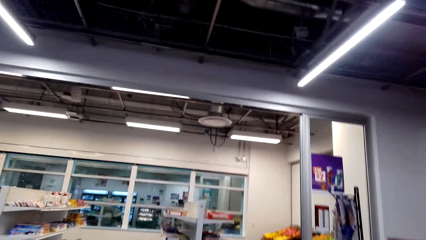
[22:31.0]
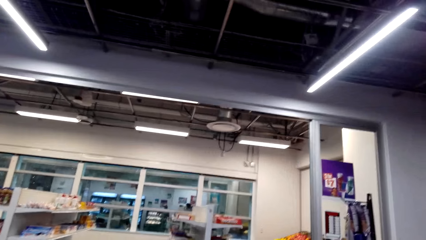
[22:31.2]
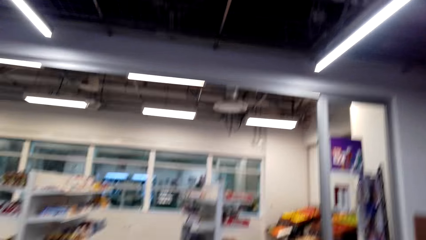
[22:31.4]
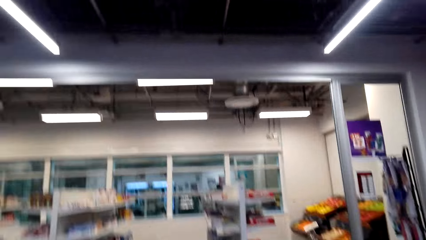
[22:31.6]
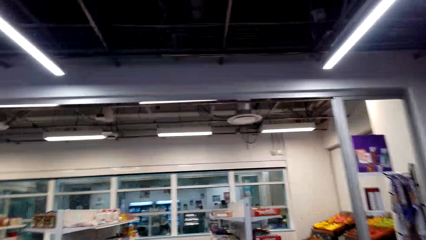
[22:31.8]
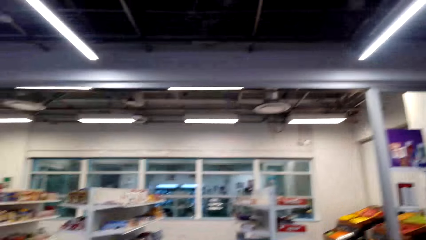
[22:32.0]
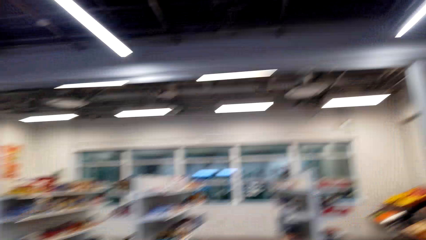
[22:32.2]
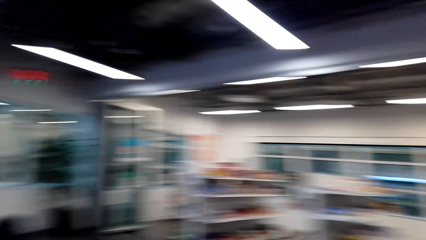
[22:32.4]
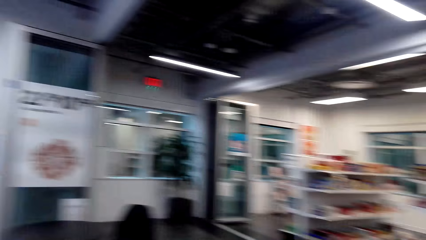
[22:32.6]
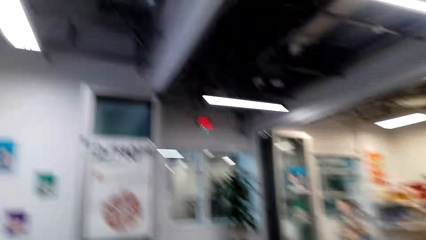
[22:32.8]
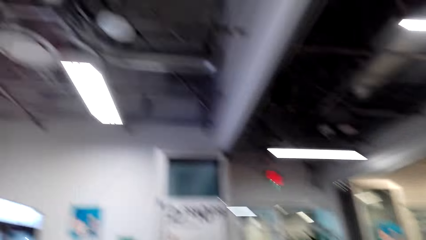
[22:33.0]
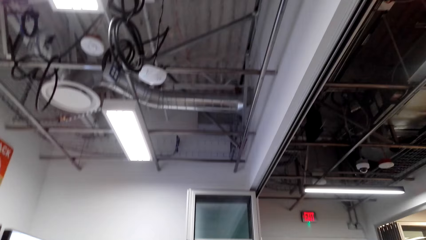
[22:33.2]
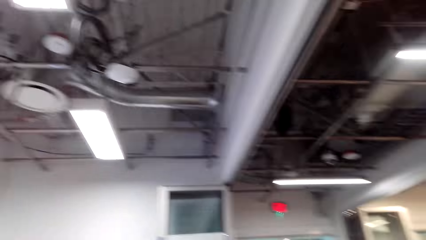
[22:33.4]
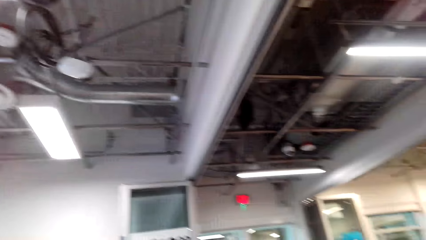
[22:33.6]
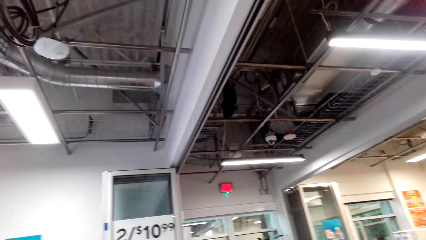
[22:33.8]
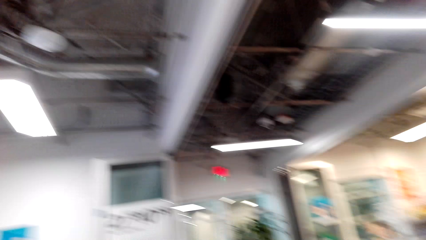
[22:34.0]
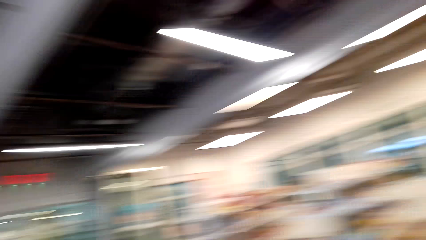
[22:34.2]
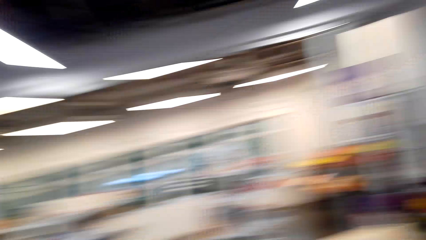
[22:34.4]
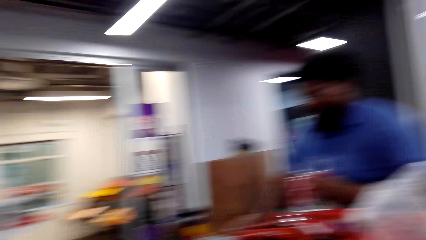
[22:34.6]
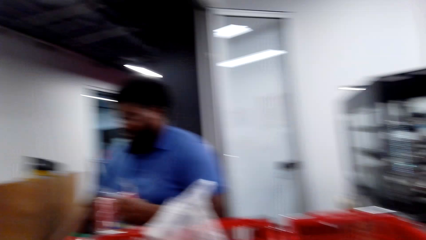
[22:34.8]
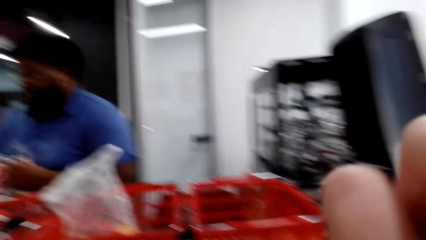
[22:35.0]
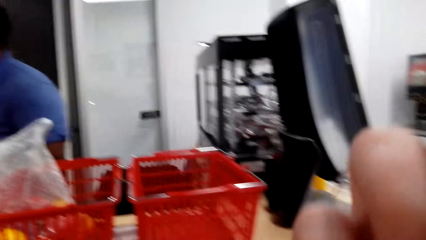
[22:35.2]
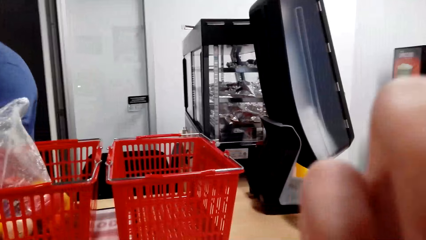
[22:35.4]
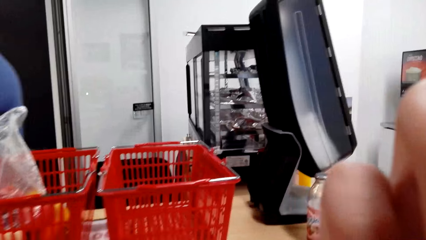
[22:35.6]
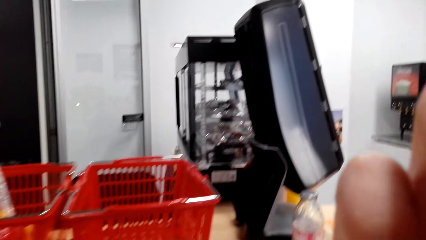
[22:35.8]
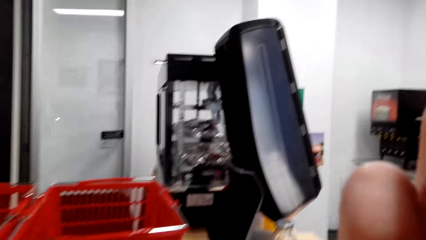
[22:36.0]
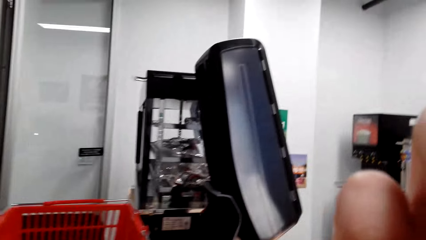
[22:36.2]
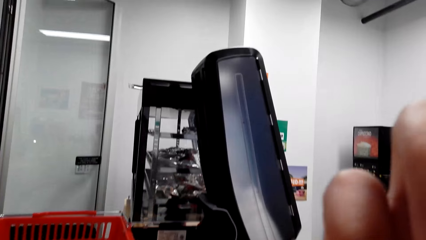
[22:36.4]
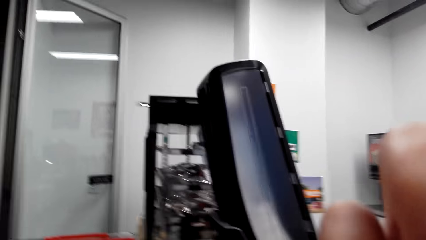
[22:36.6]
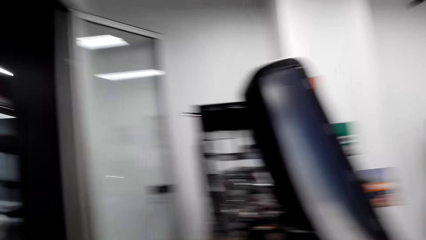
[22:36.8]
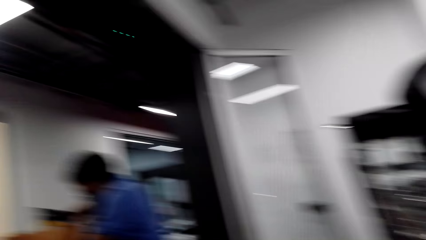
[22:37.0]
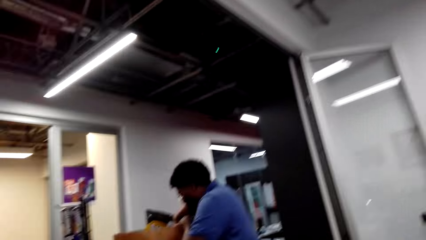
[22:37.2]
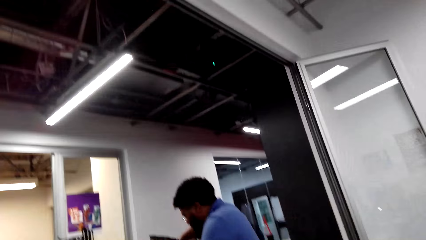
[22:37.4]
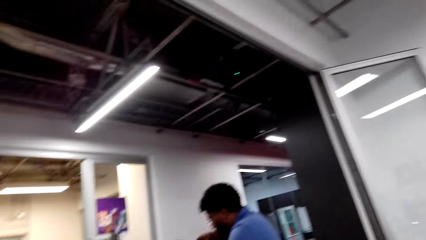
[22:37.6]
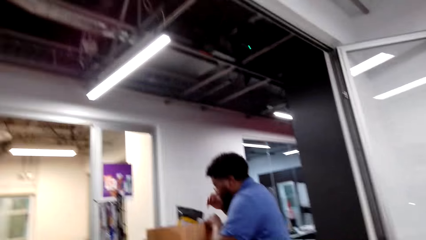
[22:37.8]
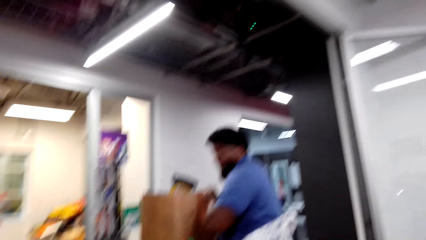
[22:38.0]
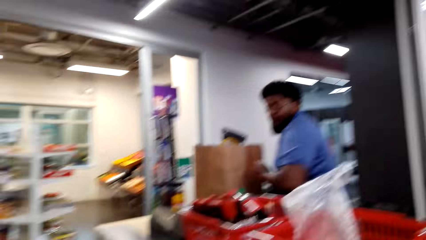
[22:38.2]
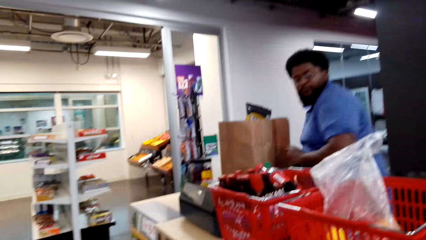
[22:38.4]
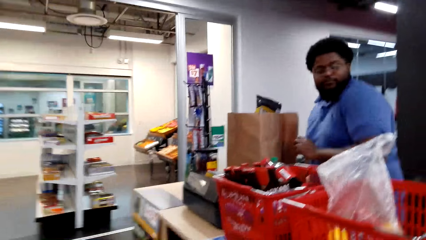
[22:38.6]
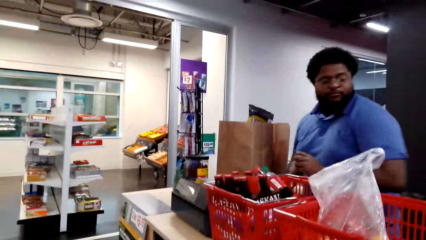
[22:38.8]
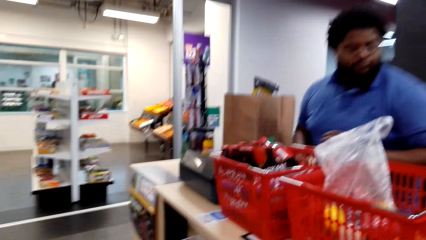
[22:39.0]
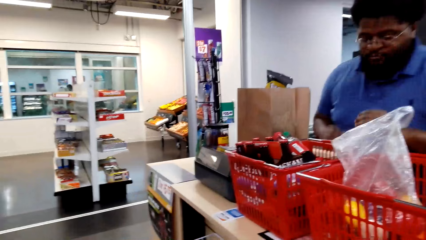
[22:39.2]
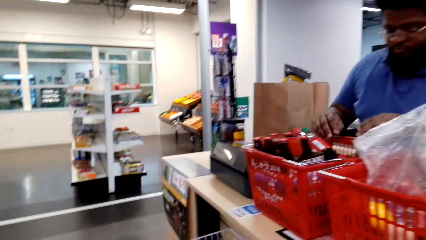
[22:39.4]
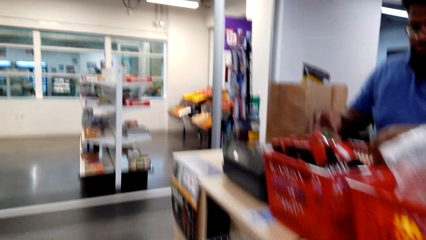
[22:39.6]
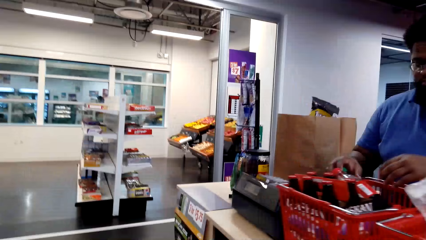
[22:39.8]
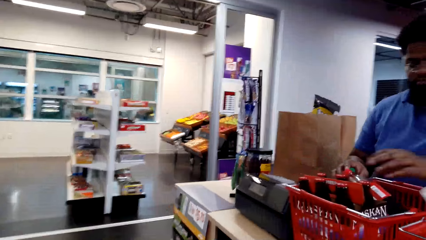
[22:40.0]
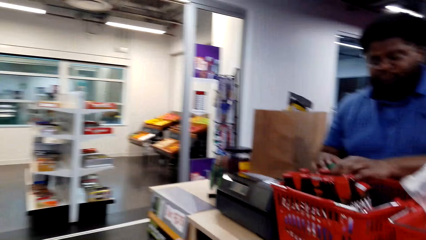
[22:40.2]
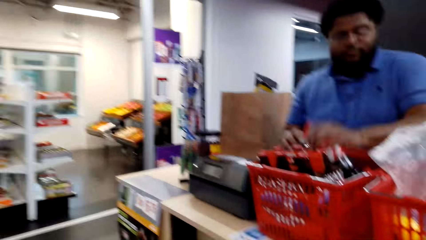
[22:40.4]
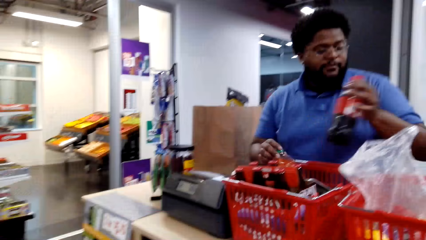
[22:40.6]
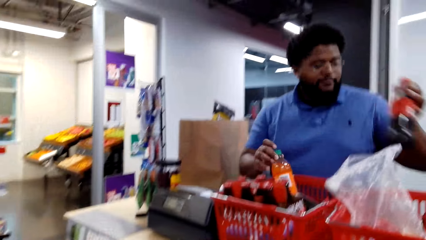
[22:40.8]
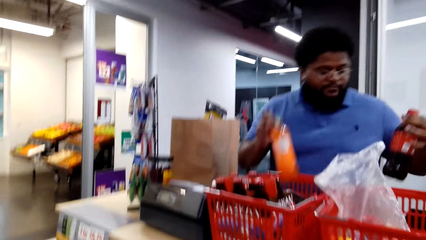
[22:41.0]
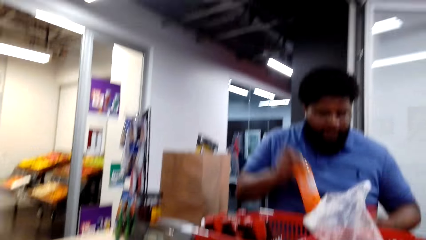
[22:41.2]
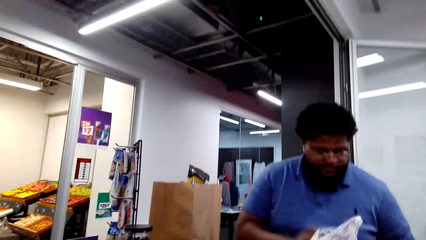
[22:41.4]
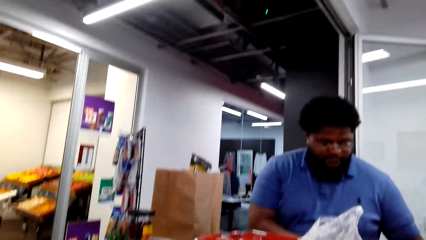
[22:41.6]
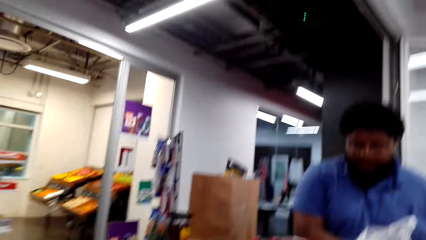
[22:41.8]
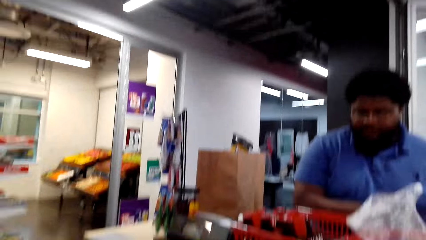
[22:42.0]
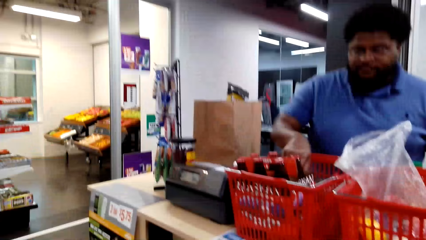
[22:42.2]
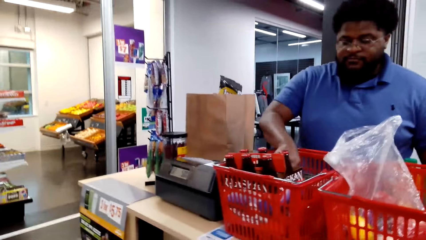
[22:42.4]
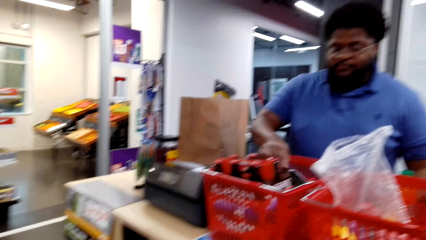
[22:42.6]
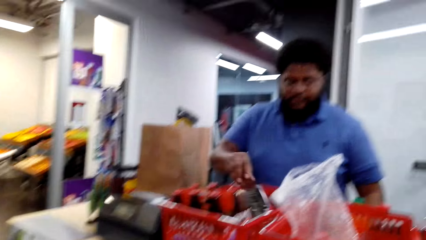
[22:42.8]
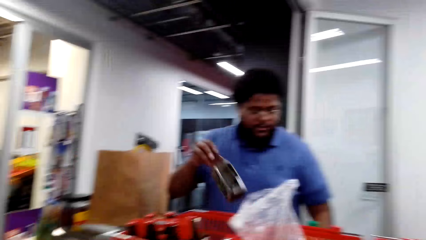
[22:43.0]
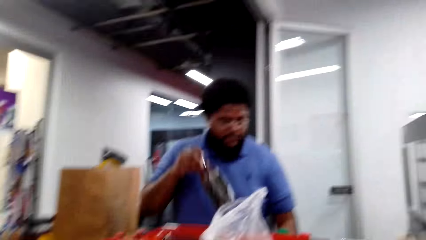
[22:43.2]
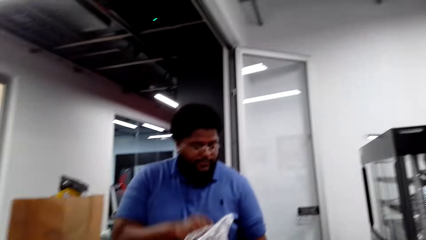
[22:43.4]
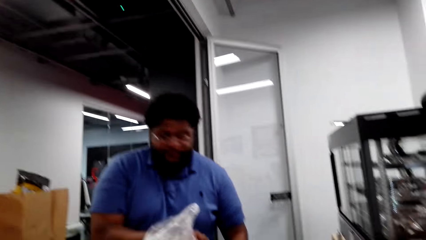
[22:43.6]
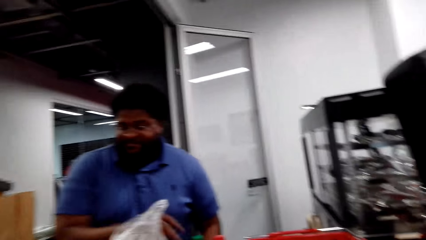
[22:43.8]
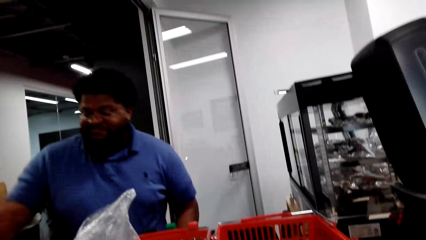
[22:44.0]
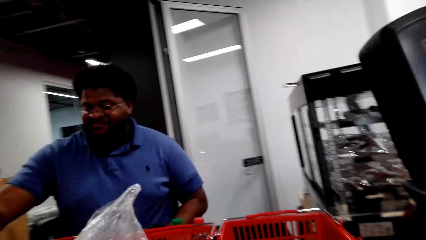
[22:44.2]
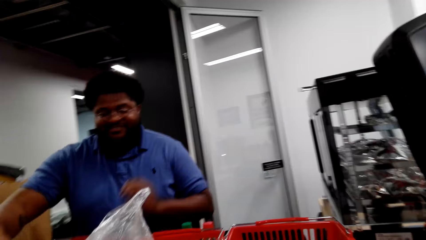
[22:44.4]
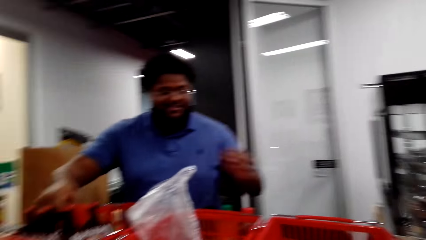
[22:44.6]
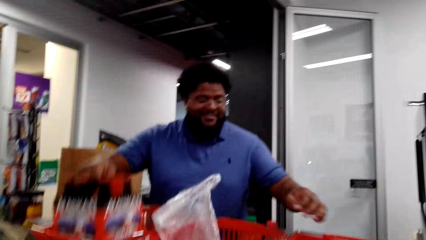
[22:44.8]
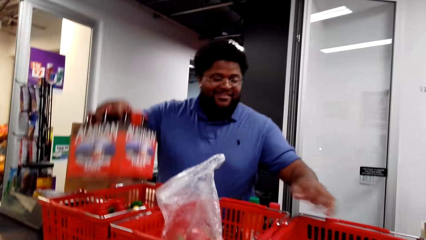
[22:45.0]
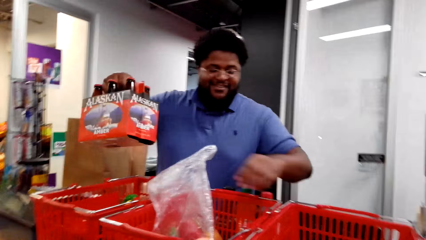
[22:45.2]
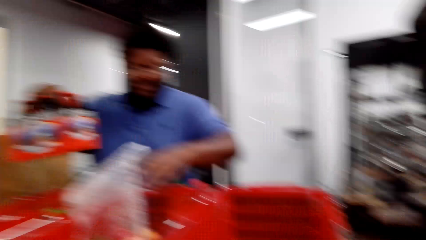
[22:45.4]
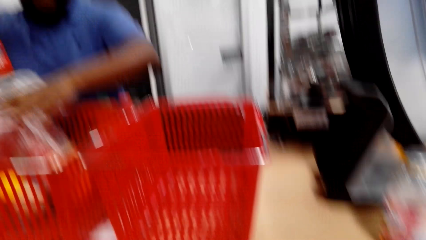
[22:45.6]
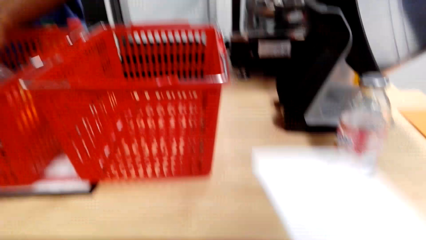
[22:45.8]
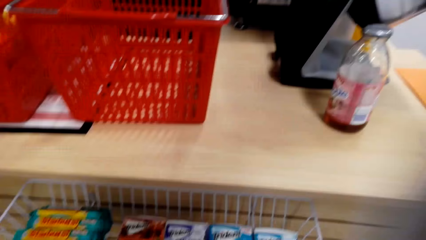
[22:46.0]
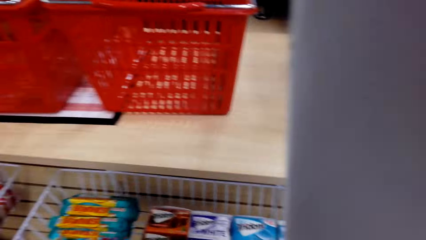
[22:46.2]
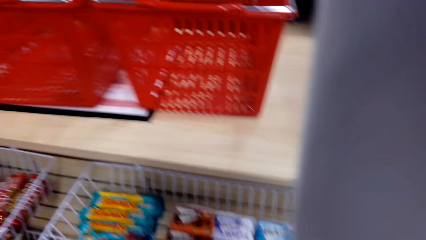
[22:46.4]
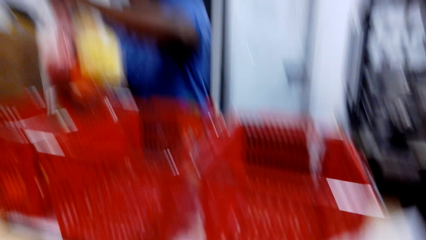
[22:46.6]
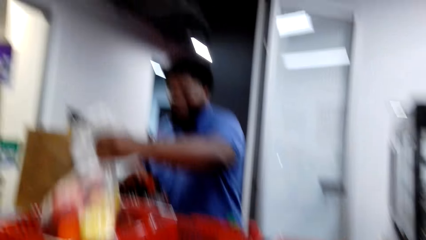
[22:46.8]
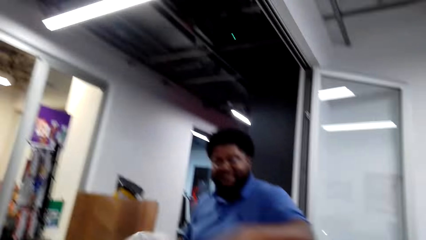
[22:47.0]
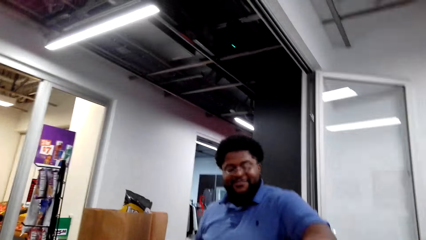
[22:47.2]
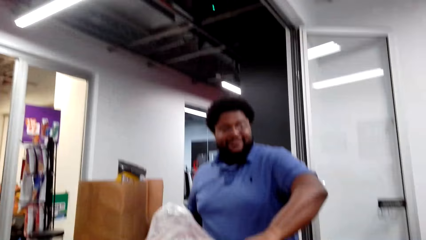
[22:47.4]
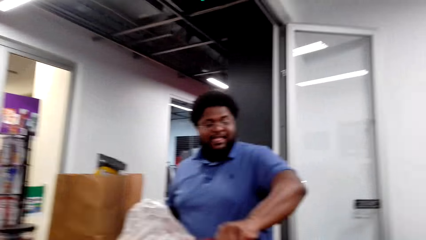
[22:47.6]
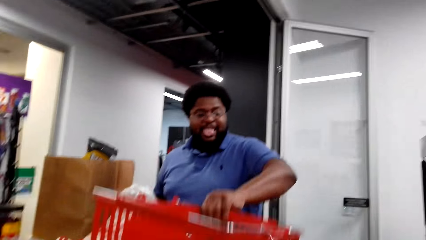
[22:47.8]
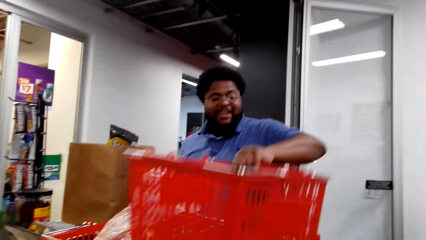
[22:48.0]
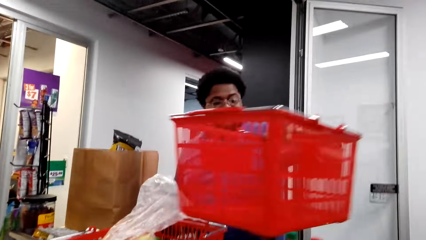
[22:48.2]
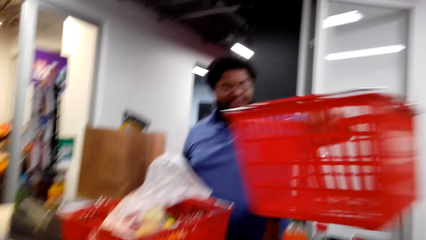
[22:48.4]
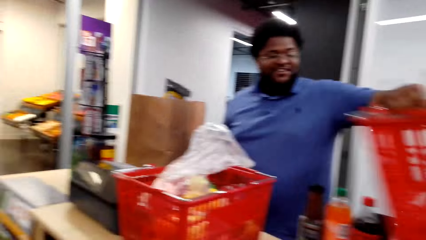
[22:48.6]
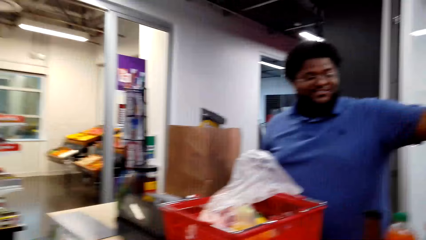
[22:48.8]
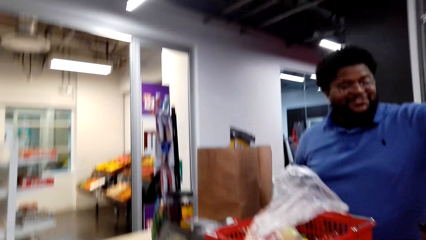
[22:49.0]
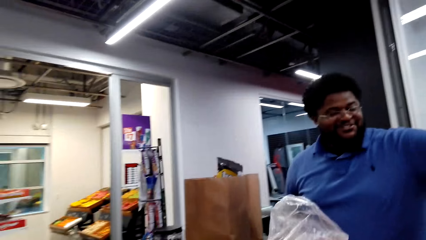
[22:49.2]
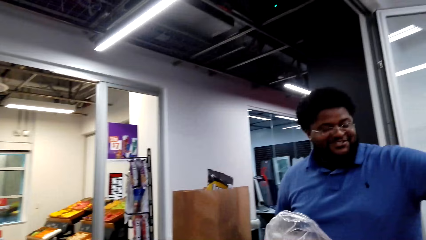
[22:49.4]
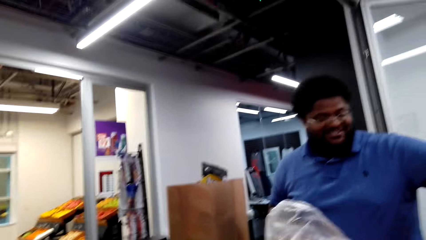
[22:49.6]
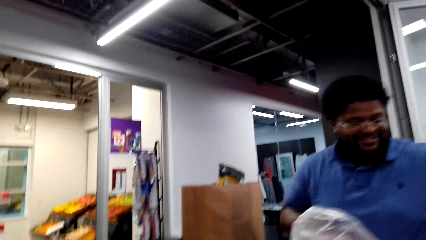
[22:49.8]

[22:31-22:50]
The cashier holds an item. The cashier puts the item in the paper bag. The cashier stares at the drinks, picks up the drinks and puts the drinks in the shopping basket. The cashier picks up a drink and puts the drink in the shopping basket. The cashier picks up drinks and picks up fruits. The camera wearer holds a paper. The cashier puts the fruits in the shopping basket. The cashier picks up the shopping basket and puts the shopping basket in the other basket.
